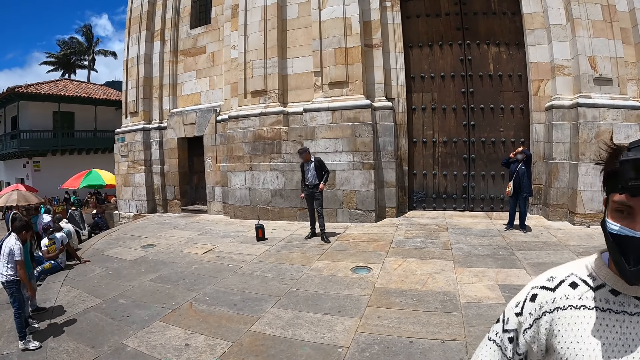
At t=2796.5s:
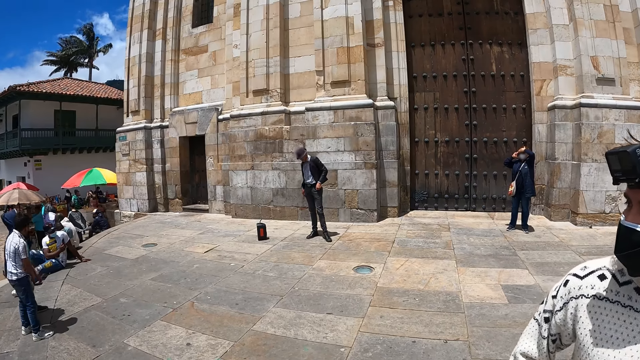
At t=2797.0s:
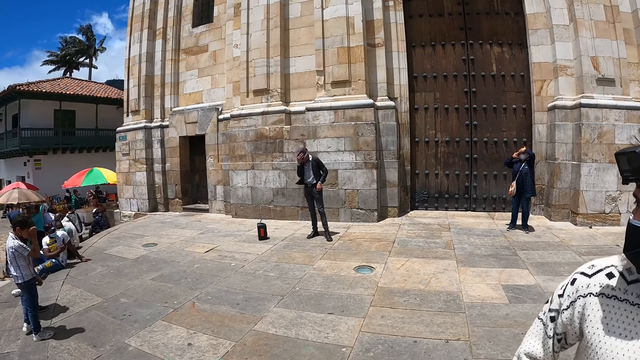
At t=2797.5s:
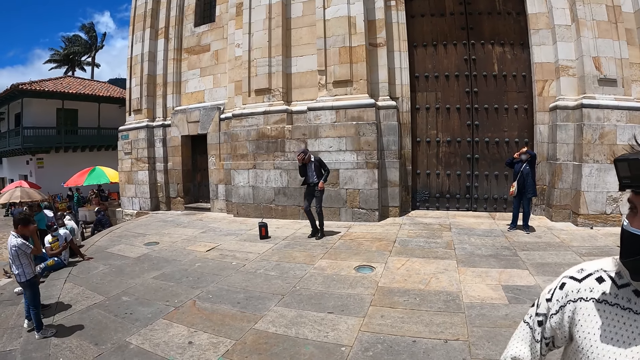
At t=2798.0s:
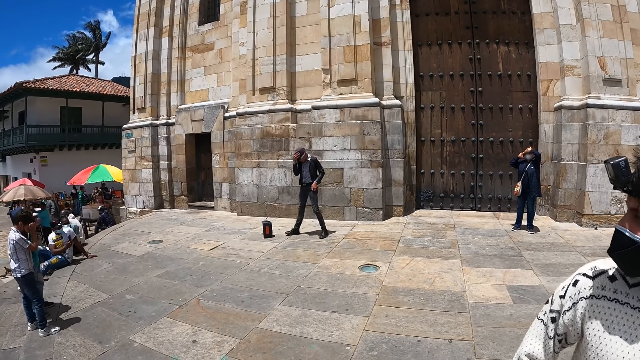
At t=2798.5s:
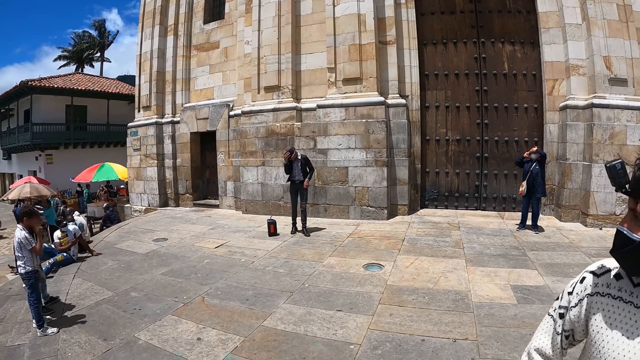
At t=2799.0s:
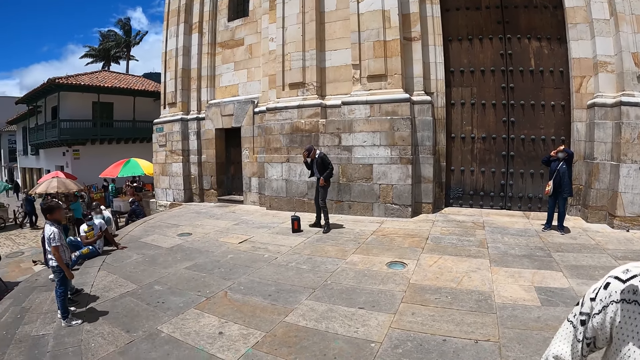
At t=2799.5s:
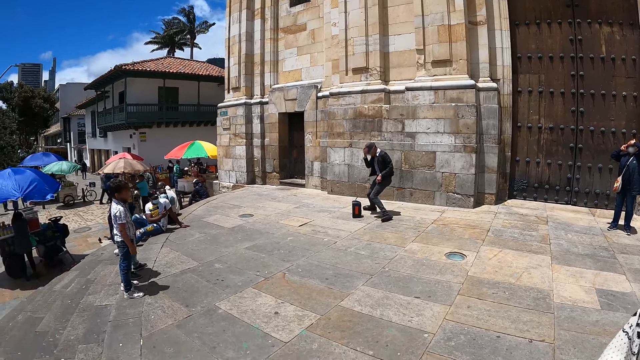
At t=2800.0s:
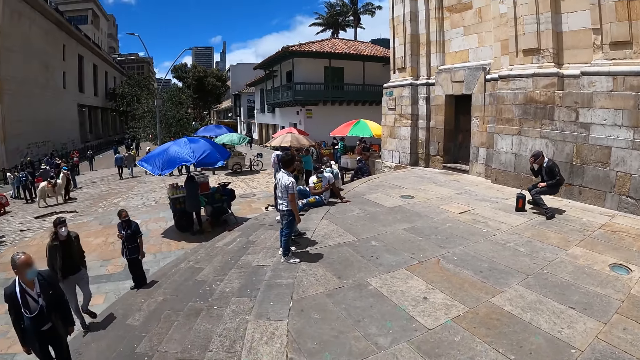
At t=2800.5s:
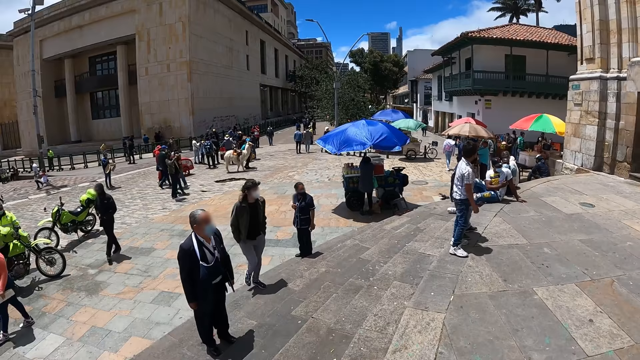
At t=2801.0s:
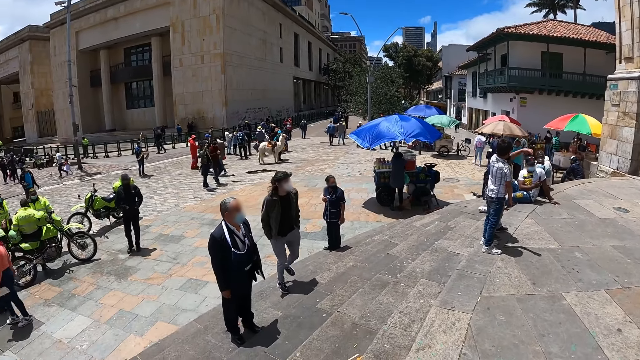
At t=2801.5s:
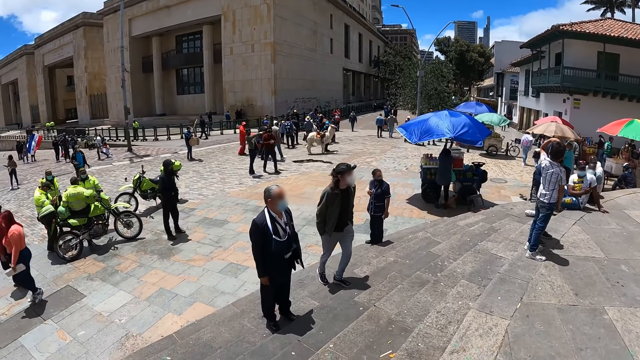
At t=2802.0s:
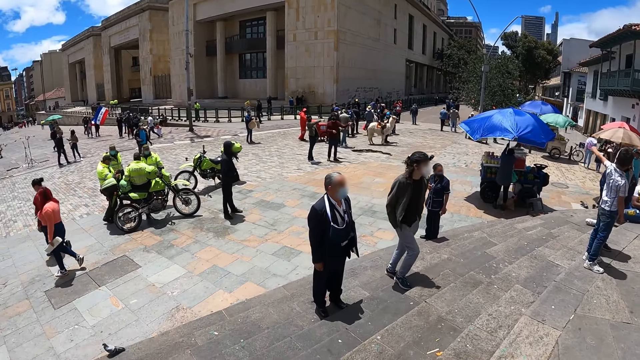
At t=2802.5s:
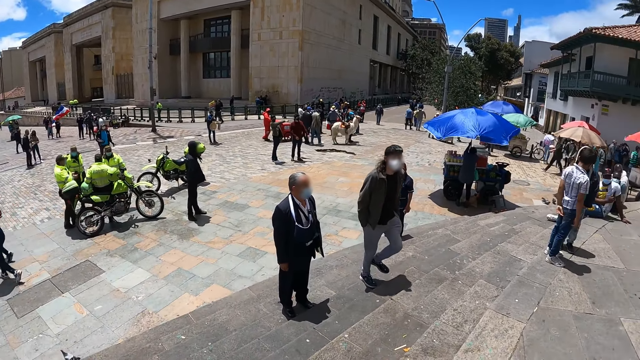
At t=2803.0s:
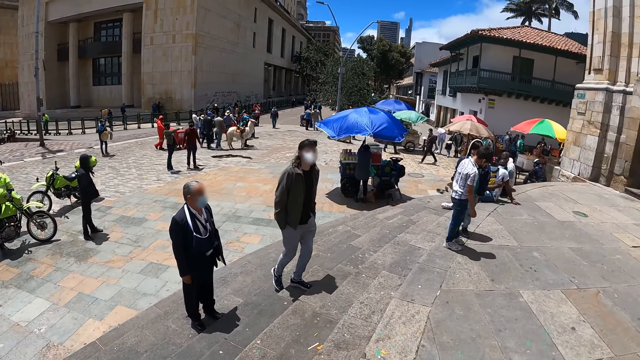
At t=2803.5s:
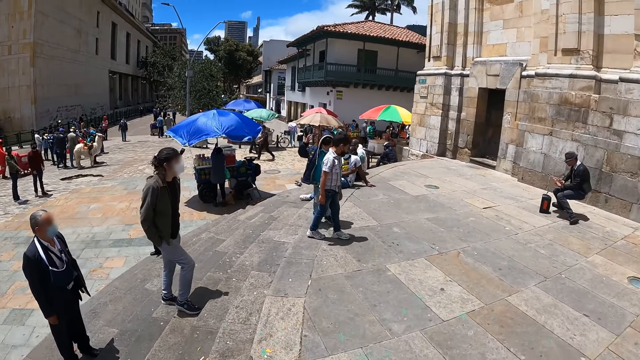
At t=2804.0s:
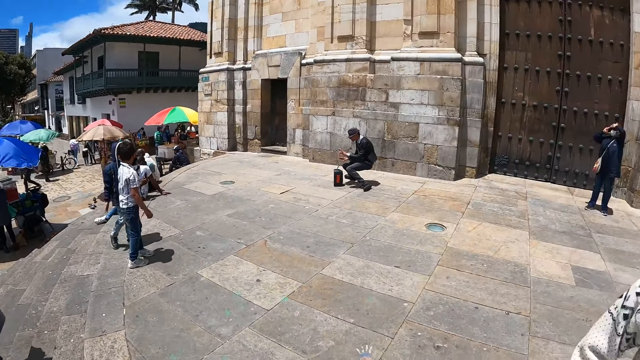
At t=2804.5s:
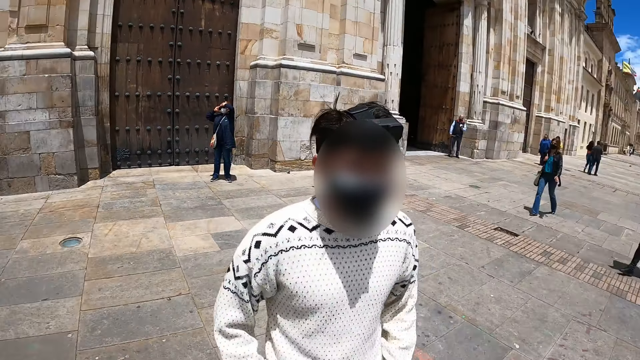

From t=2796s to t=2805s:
A person dances. The camera wearer looks around the park.

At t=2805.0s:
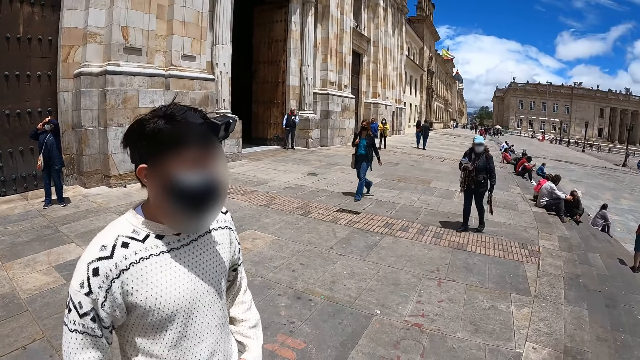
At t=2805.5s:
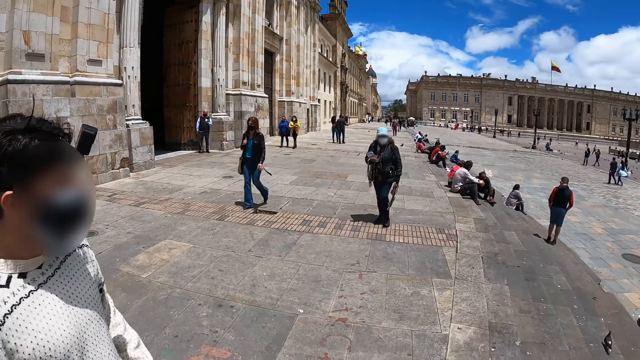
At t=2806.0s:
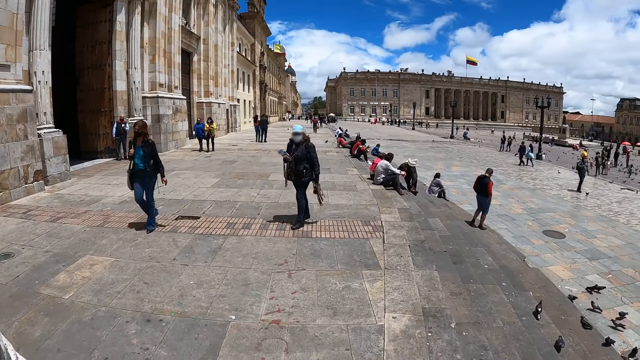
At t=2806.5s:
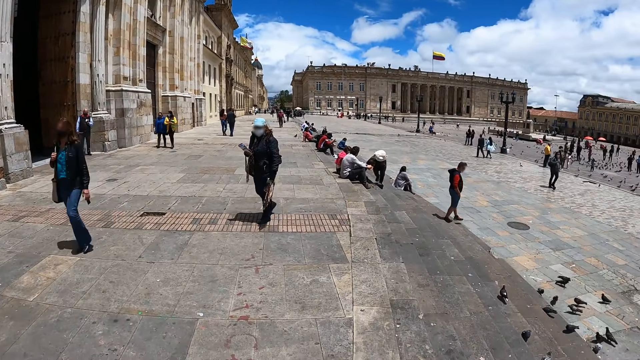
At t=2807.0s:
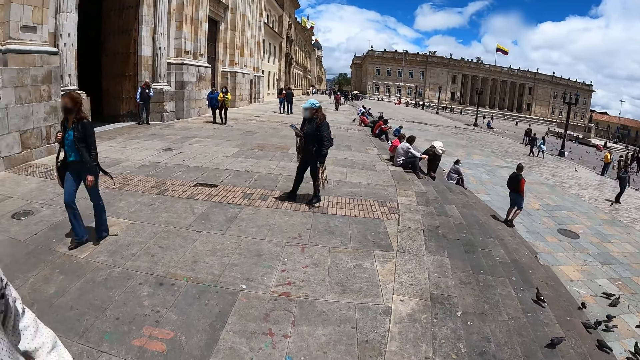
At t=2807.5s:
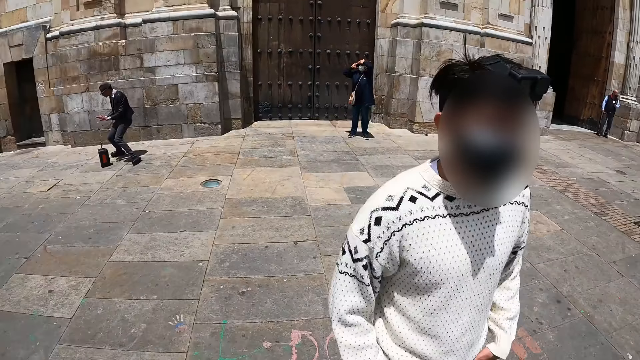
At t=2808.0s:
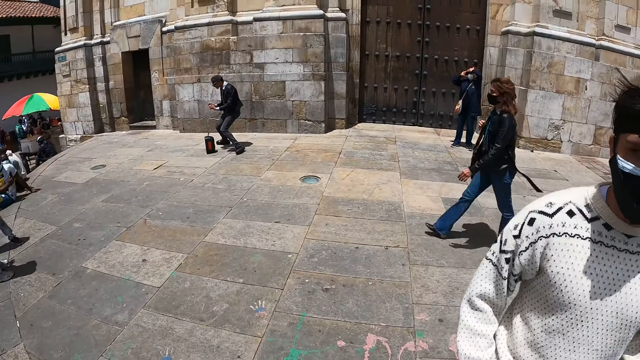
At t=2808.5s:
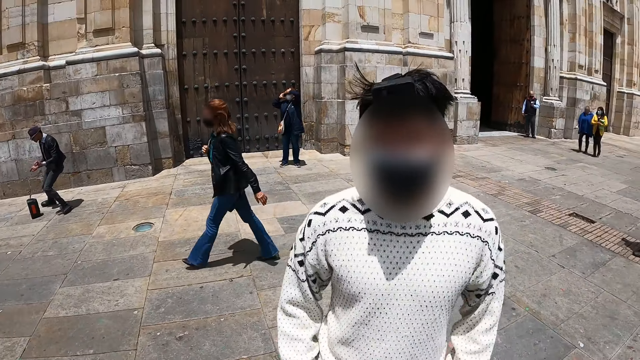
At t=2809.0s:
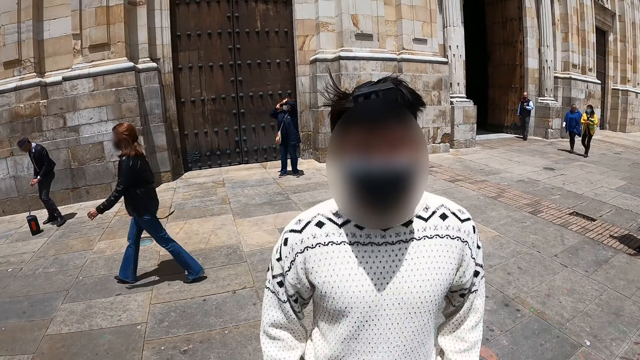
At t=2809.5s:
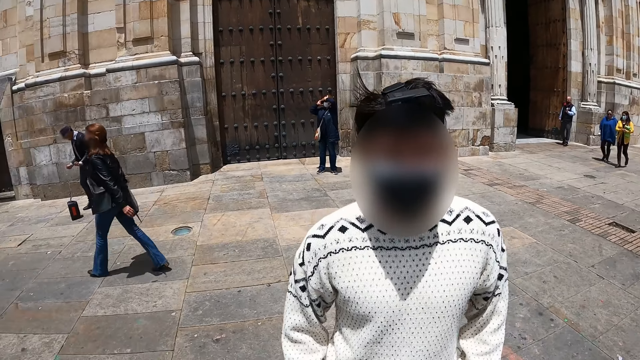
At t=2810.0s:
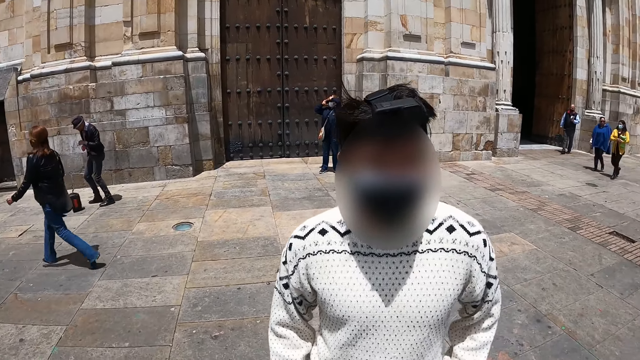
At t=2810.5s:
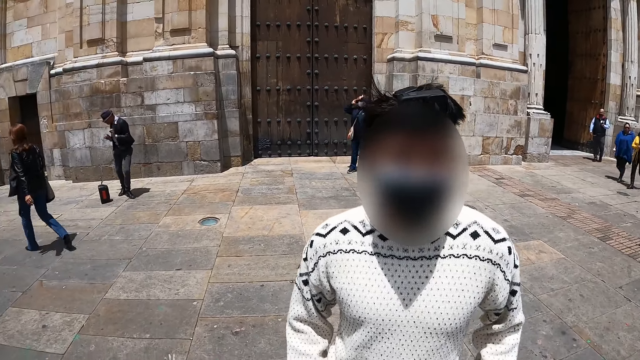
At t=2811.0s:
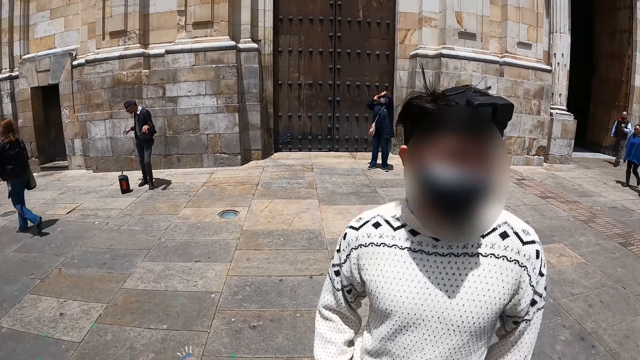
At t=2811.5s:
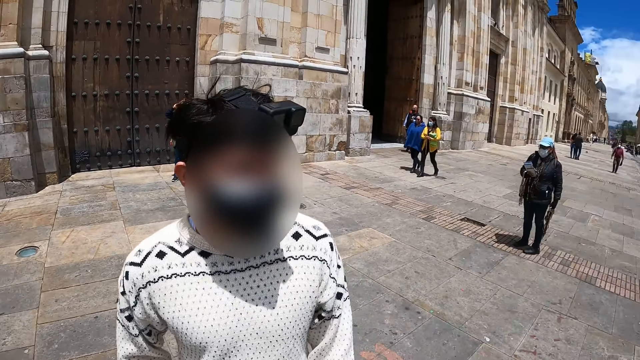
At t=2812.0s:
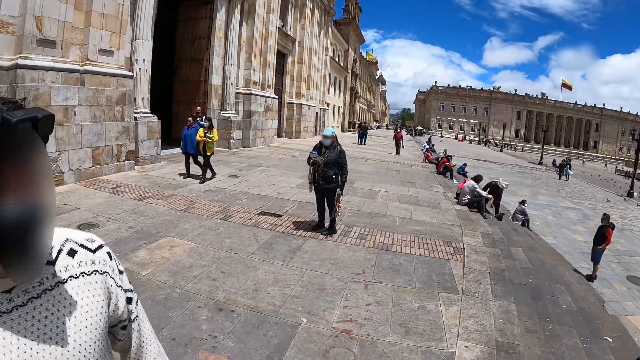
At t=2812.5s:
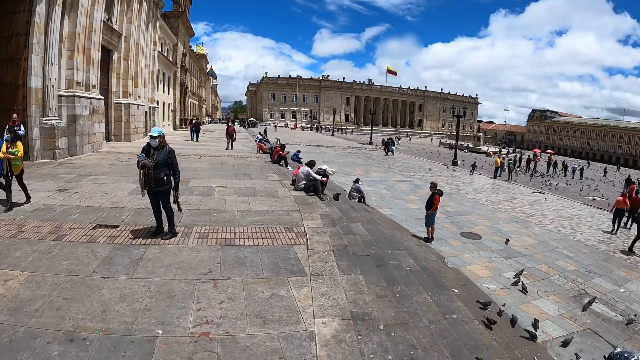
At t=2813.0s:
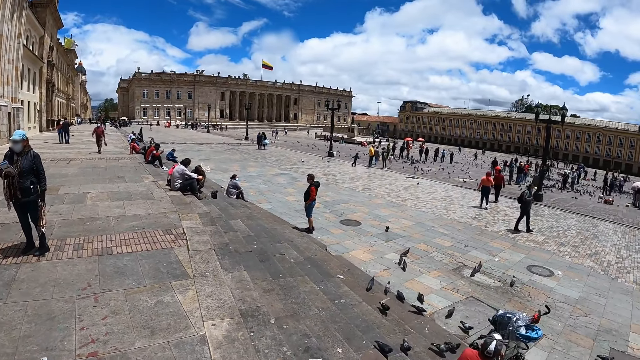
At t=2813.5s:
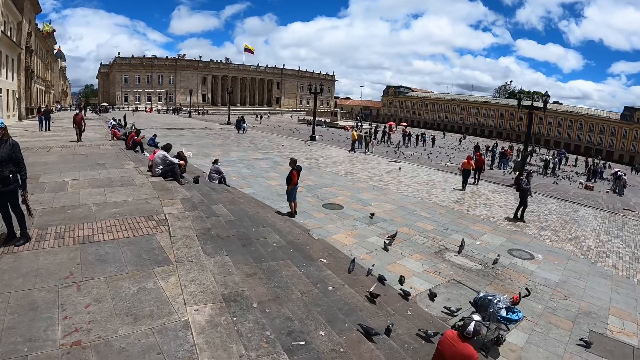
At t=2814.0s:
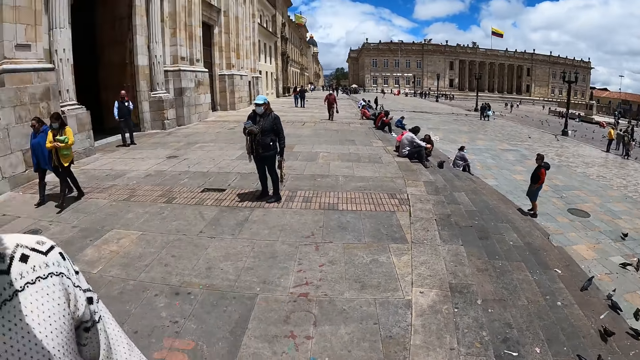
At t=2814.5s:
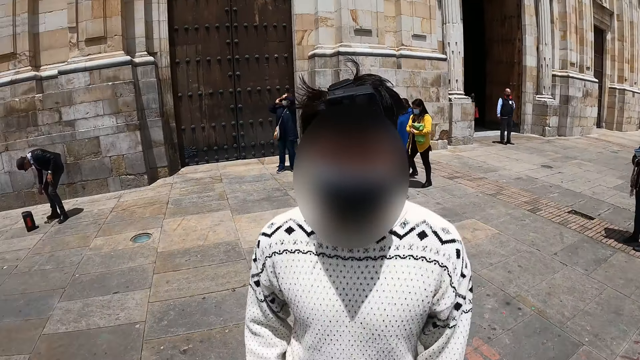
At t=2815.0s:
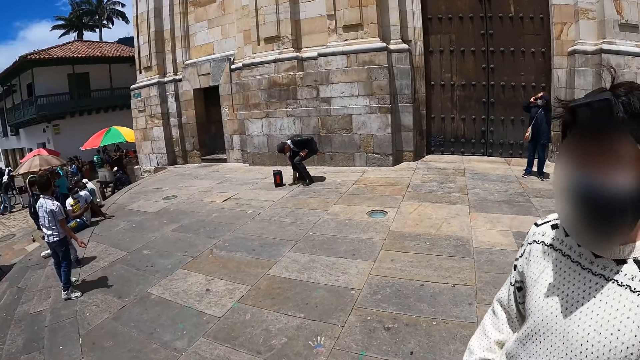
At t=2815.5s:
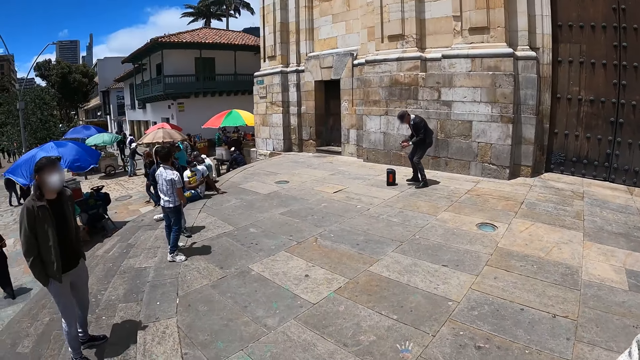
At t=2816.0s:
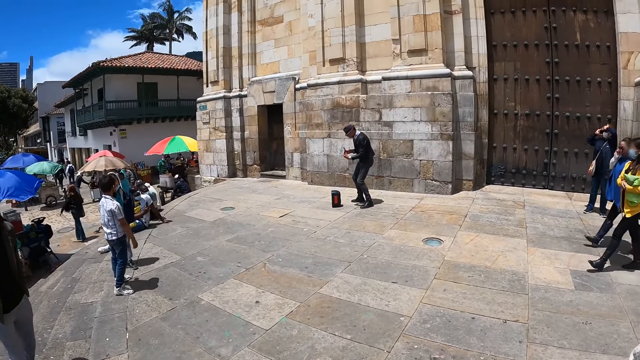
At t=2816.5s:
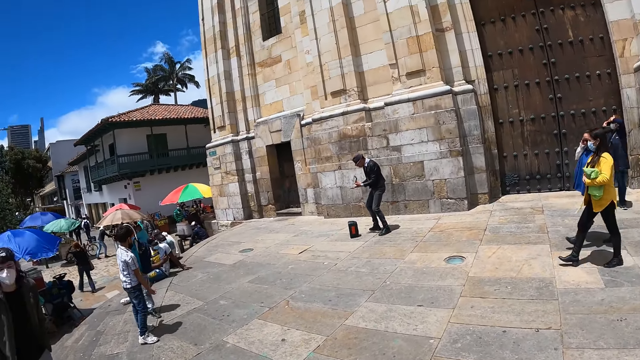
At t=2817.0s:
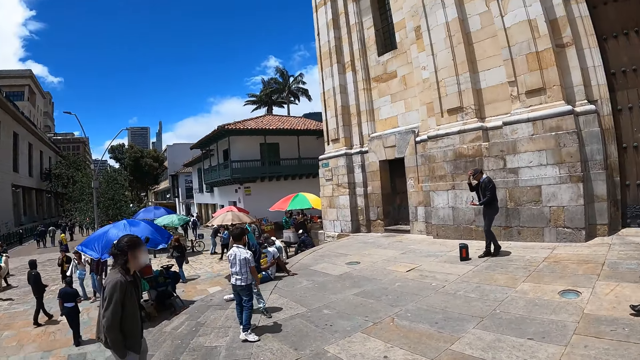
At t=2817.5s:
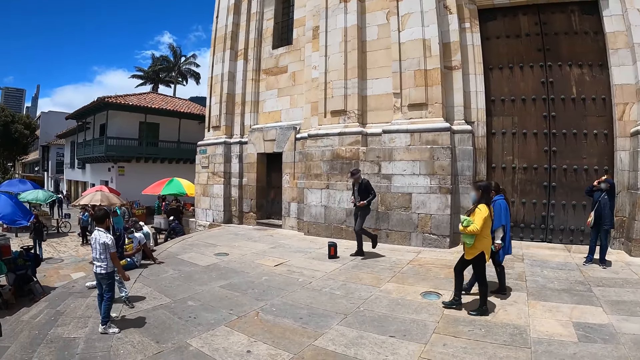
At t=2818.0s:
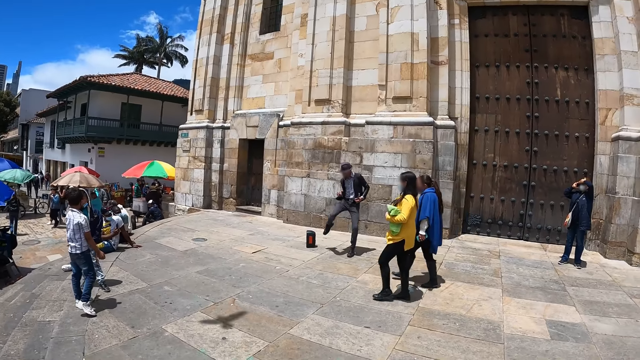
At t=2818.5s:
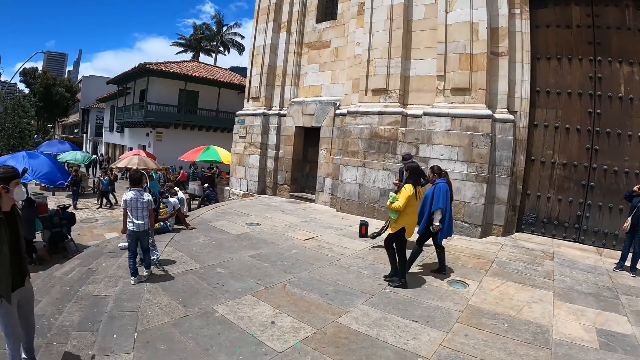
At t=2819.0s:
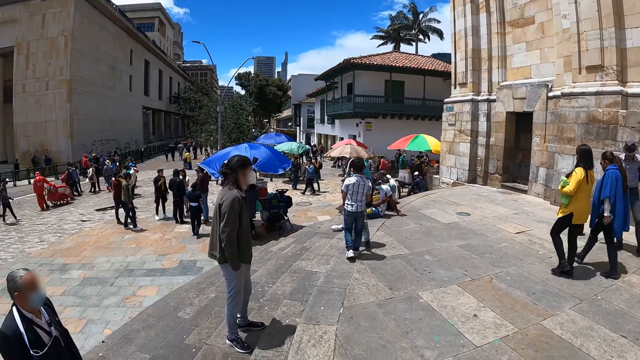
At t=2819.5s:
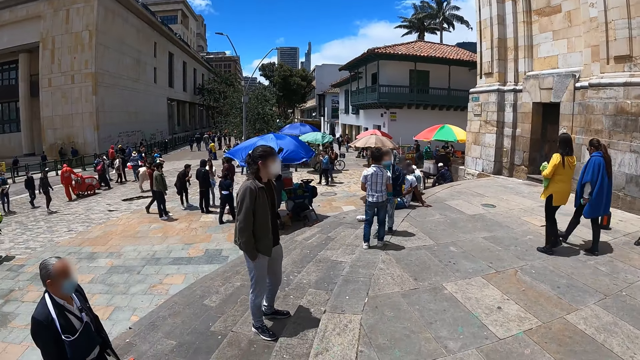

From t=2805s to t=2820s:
A man dances. The camera wearer looks around. They talk with the man. They look at the man. The man dances. The camera wearer looks around the park.
